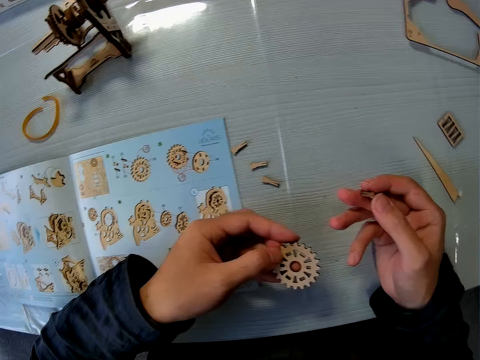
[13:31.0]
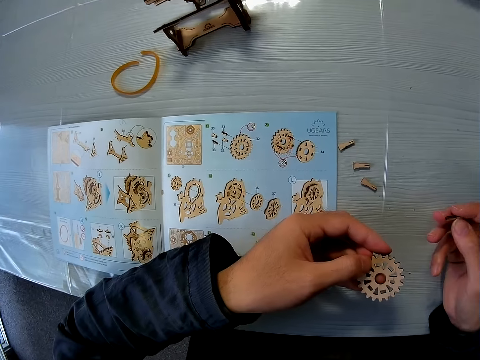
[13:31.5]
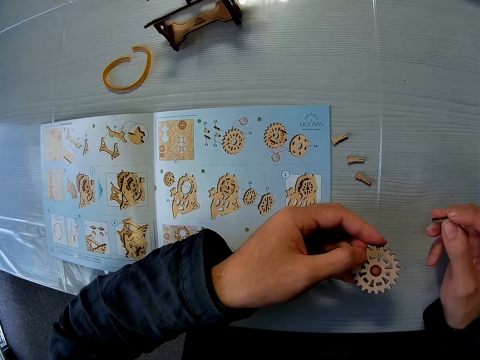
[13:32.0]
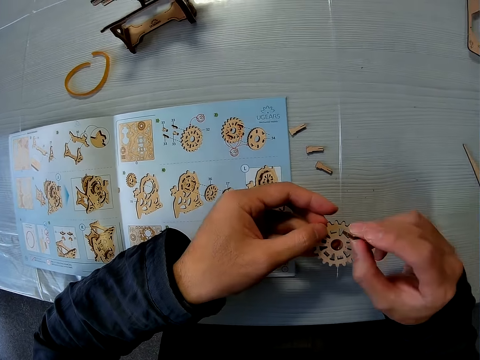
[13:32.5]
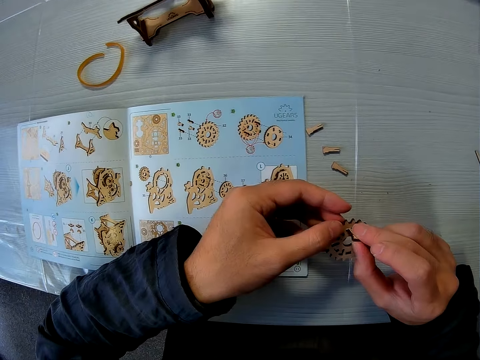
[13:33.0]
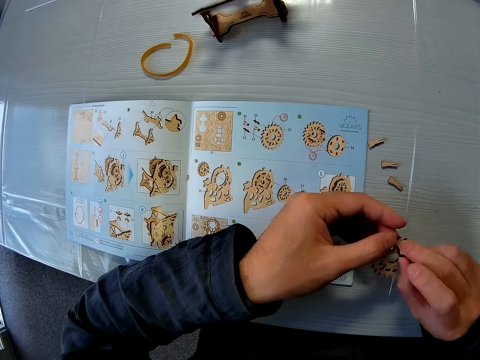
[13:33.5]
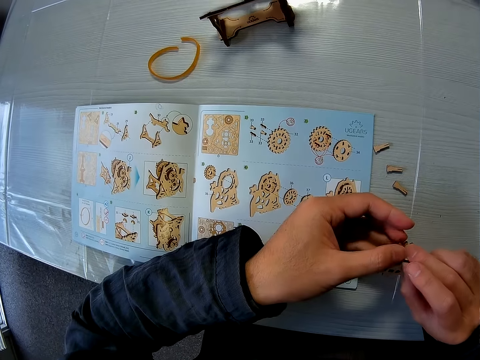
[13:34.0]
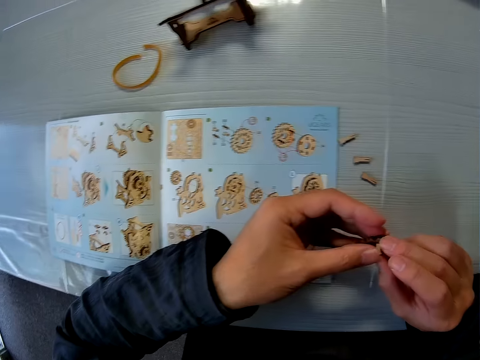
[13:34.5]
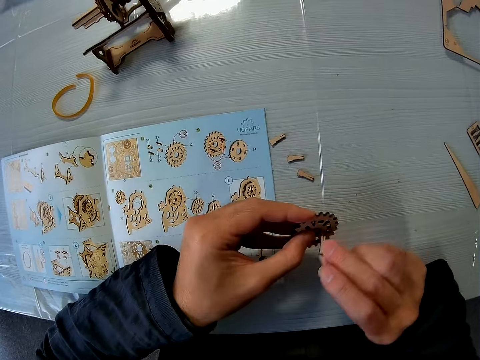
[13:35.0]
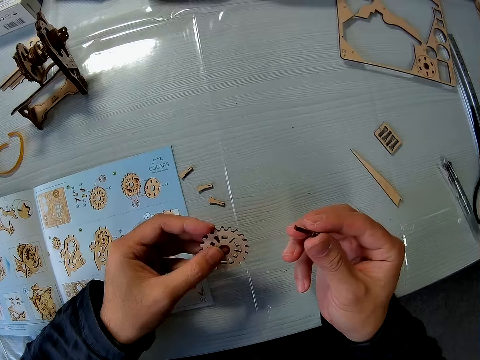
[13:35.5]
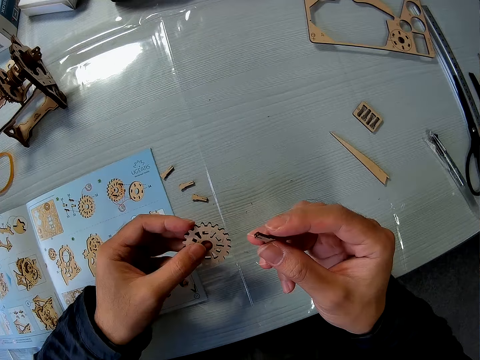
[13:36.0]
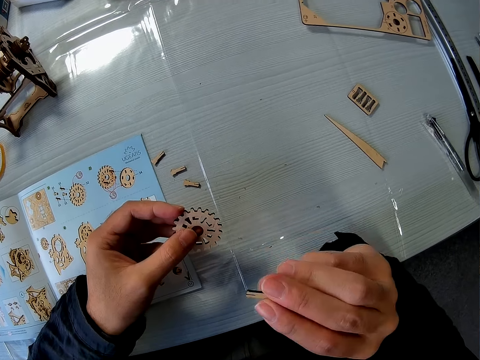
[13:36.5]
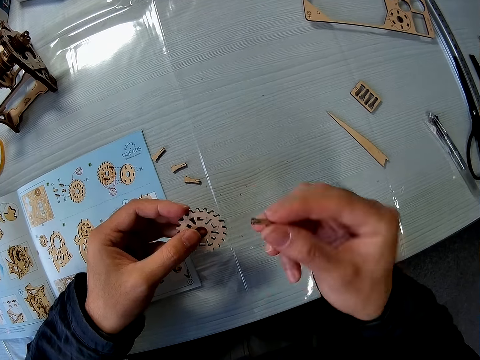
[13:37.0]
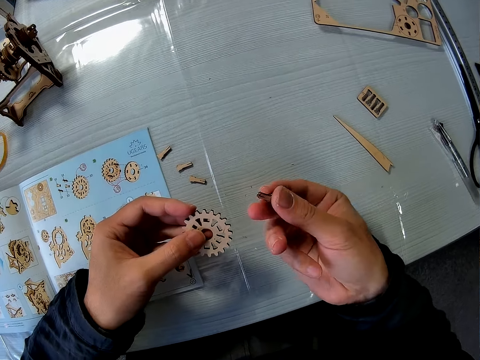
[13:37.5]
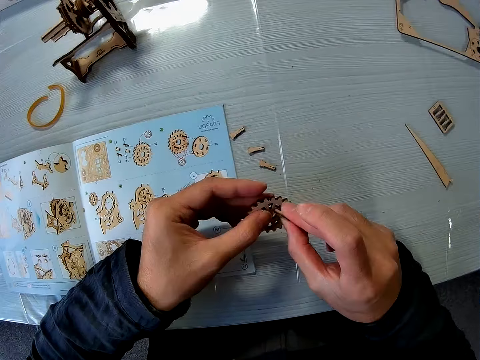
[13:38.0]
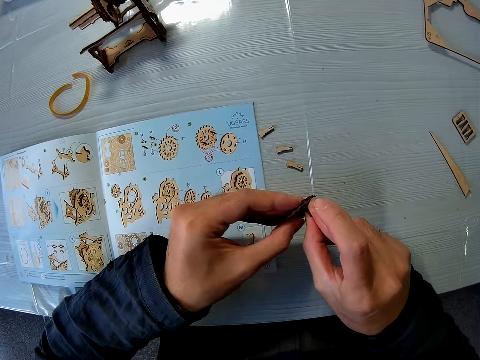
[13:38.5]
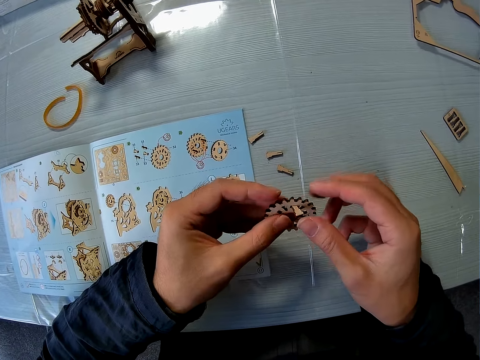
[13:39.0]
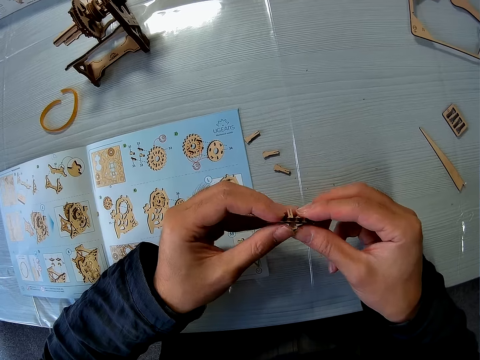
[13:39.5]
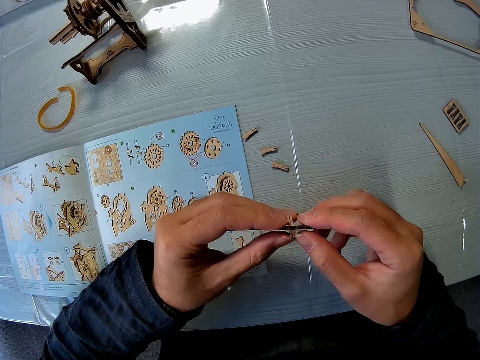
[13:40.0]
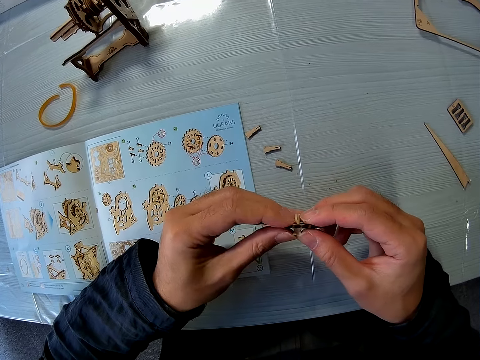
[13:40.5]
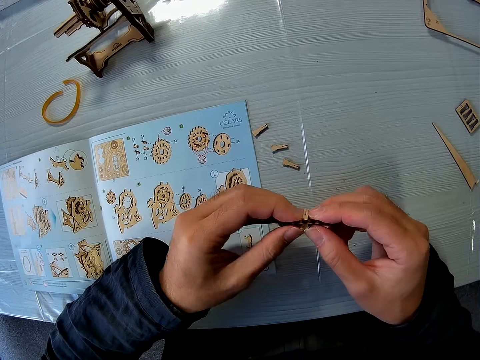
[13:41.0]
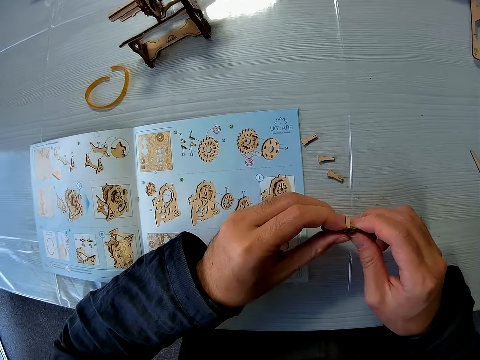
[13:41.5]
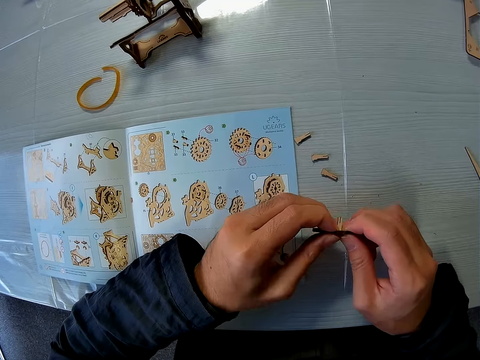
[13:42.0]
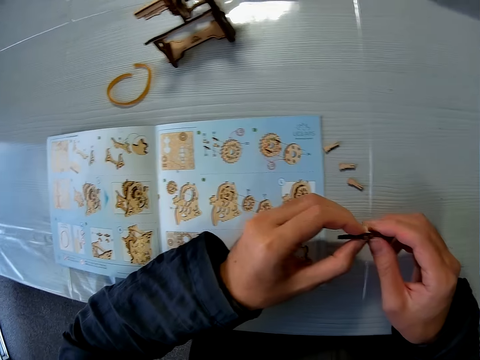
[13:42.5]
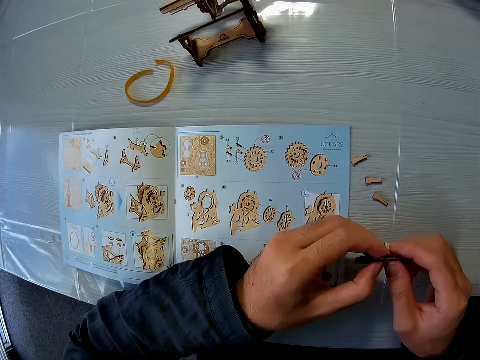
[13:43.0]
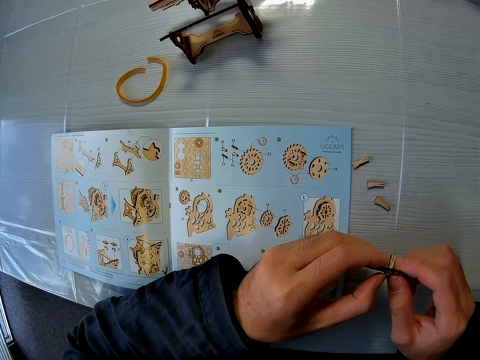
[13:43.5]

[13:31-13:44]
The camera wearer tries attaching both puzzle pieces together with both hands. He examines the puzzle piece with his right hand. He attaches both puzzle pieces together with both hands.

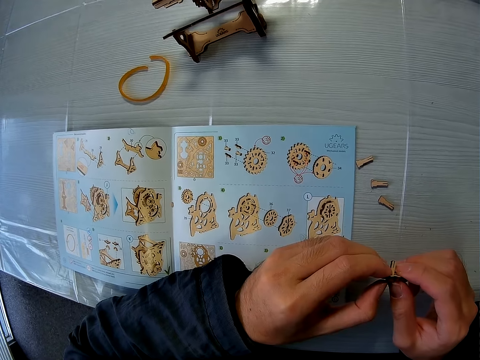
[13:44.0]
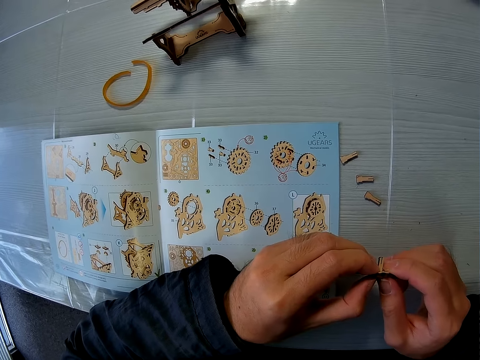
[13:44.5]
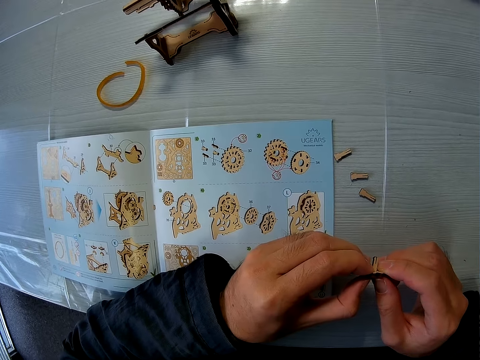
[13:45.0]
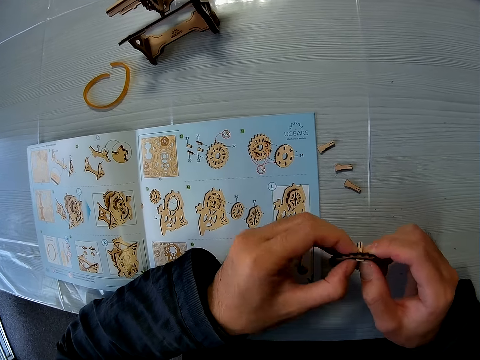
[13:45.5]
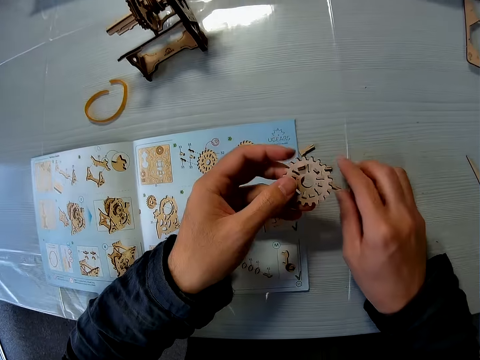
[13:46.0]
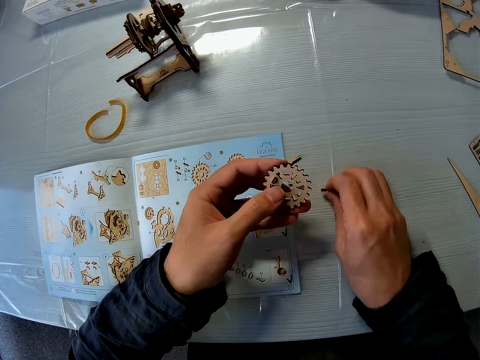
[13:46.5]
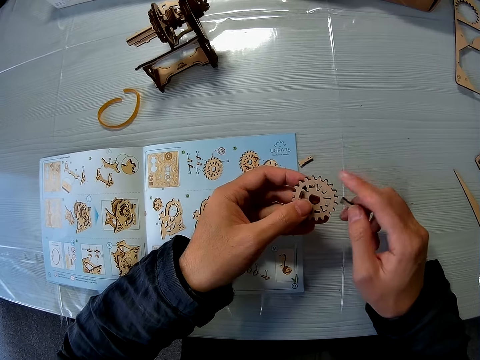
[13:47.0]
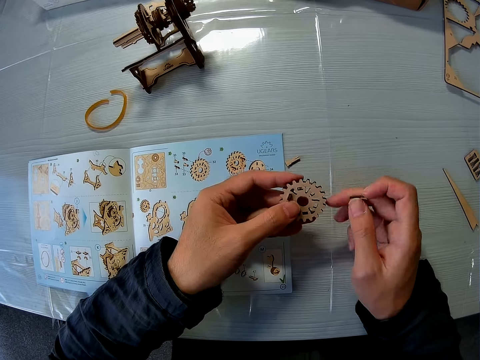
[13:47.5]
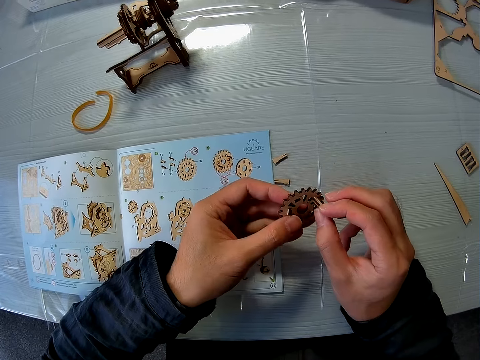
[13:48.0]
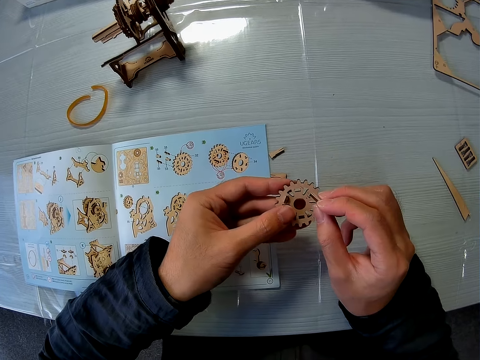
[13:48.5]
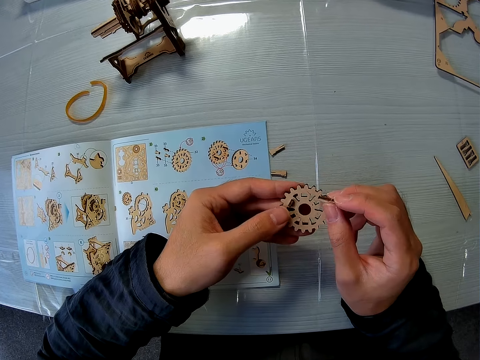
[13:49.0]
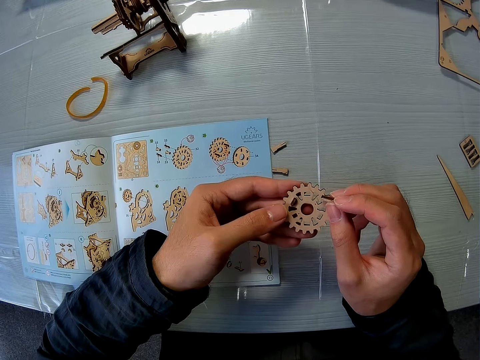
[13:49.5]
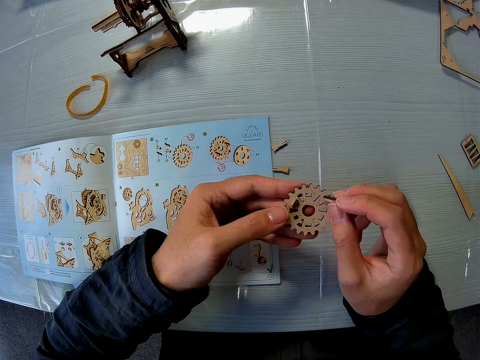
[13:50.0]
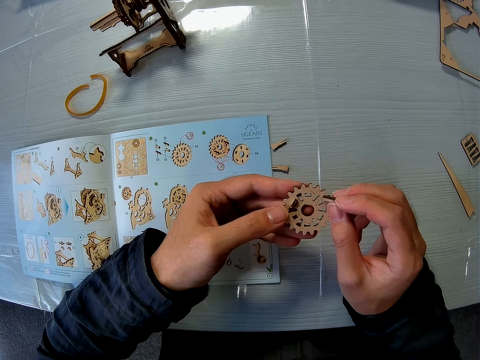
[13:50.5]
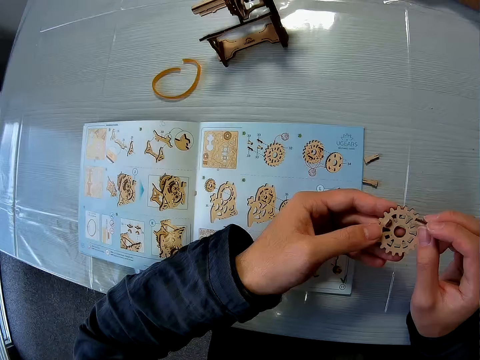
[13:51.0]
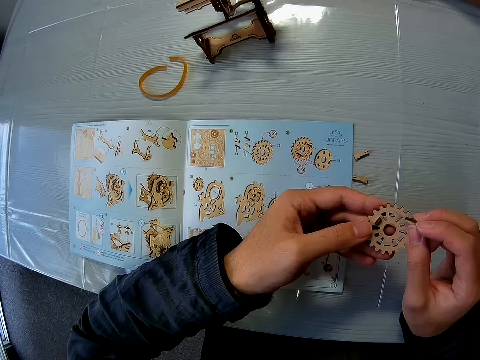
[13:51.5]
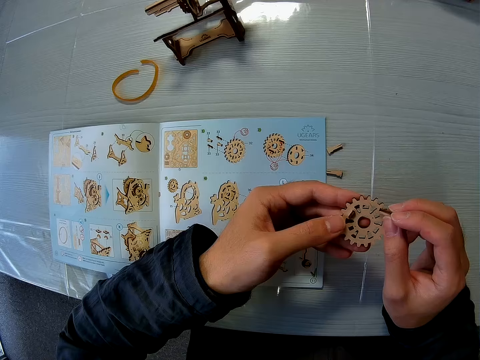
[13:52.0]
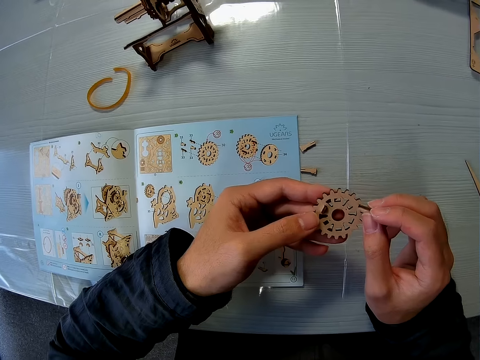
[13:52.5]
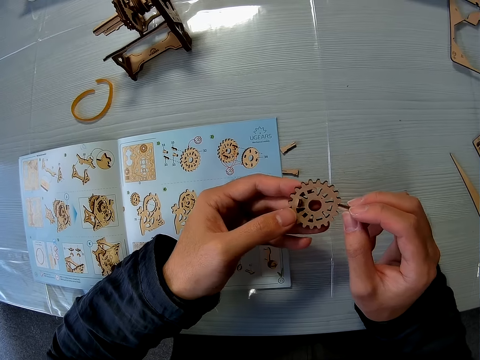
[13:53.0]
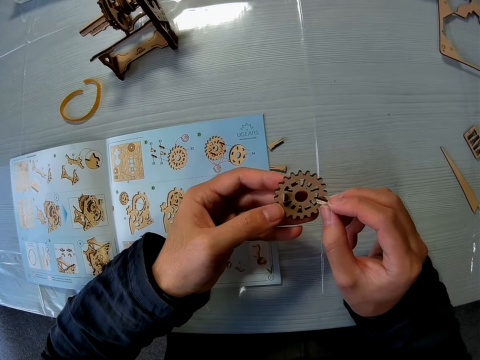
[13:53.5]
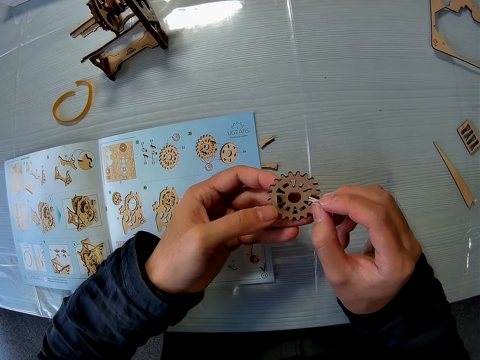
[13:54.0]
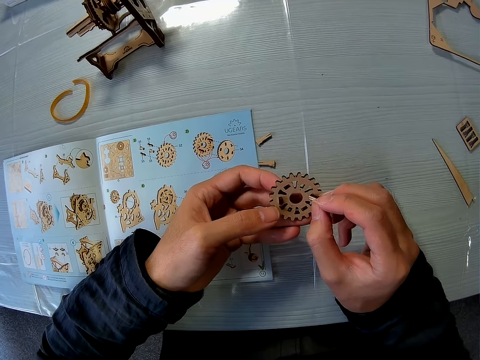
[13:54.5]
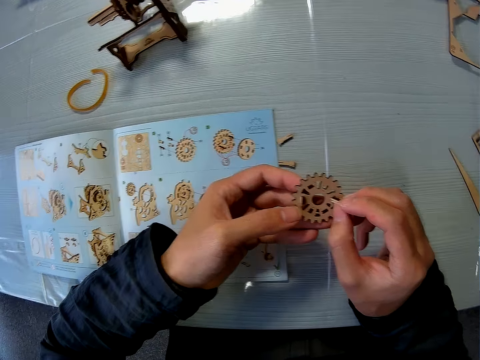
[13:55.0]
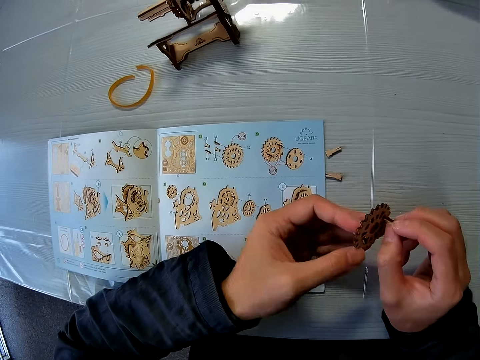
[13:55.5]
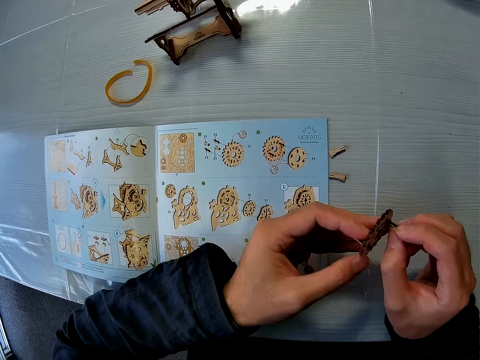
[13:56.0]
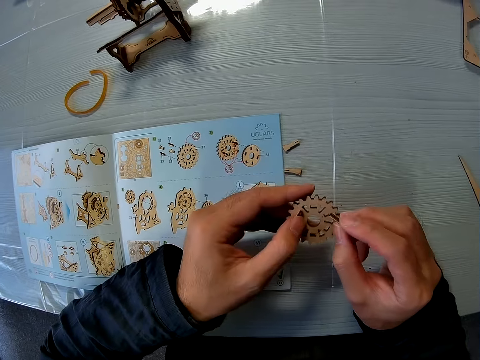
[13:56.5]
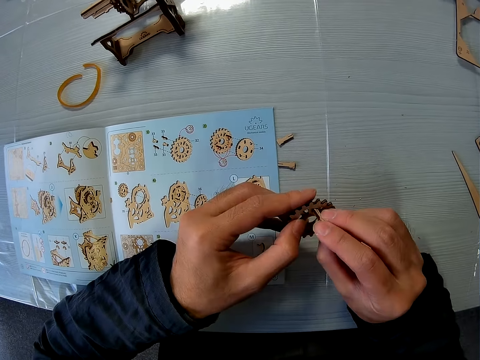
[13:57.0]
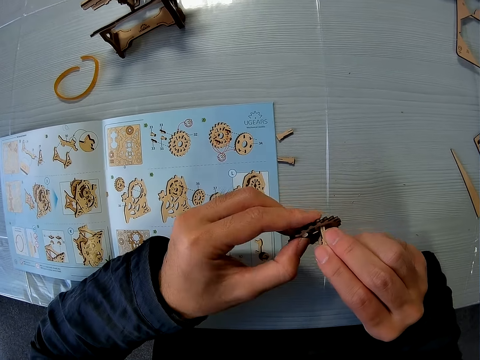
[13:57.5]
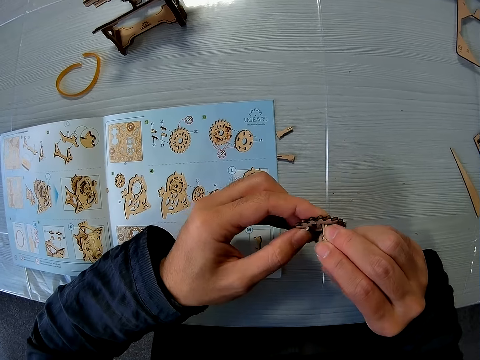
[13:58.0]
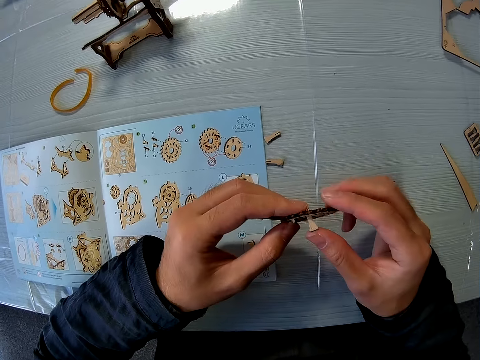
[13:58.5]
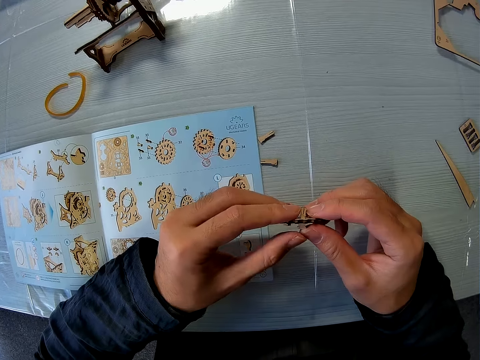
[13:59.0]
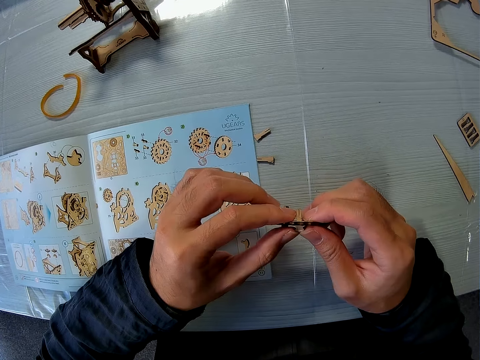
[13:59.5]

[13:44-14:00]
The camera wearer picks up another puzzle piece from the table. They try attaching the puzzle piece to the joined puzzle pieces with both hands. They look towards an instruction manual on the table. They attach the puzzle piece to the joined puzzle pieces with both hands.
